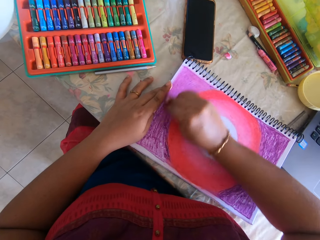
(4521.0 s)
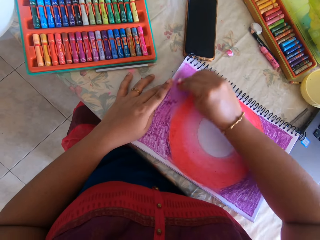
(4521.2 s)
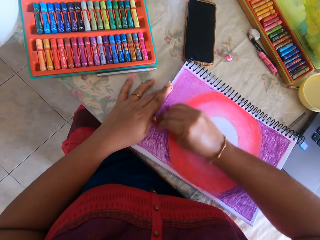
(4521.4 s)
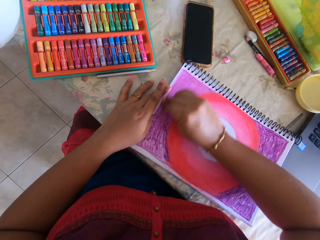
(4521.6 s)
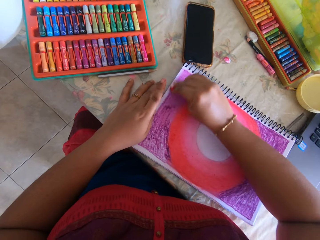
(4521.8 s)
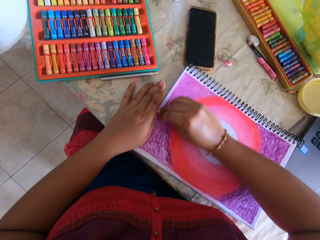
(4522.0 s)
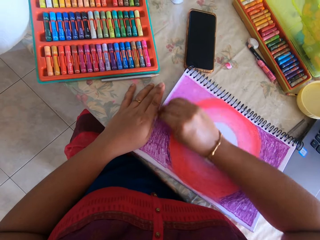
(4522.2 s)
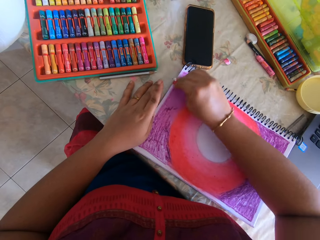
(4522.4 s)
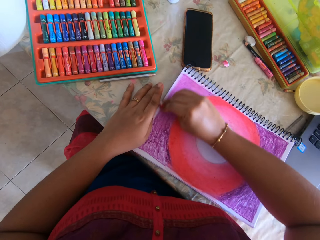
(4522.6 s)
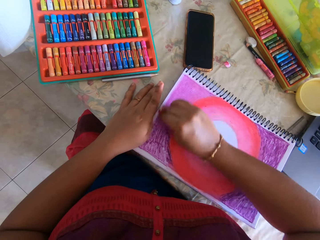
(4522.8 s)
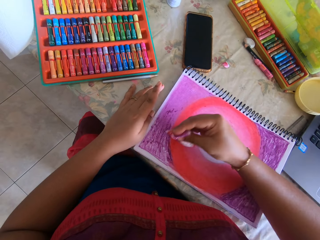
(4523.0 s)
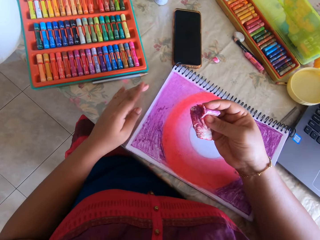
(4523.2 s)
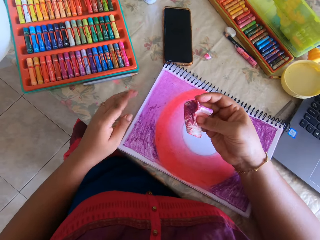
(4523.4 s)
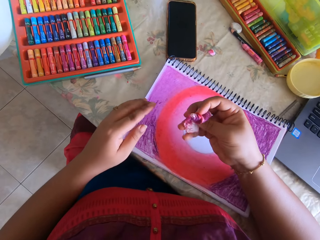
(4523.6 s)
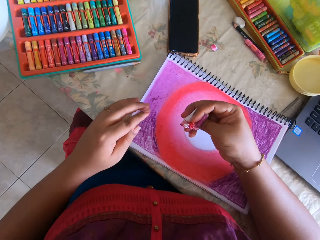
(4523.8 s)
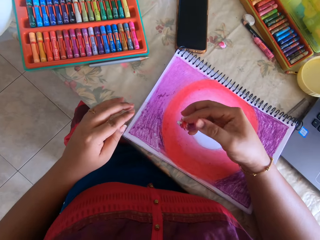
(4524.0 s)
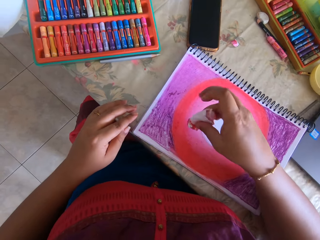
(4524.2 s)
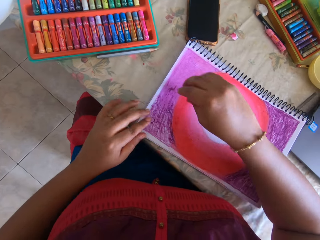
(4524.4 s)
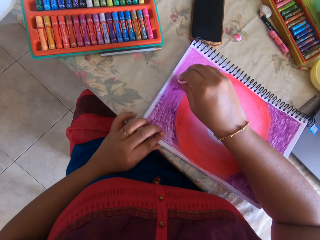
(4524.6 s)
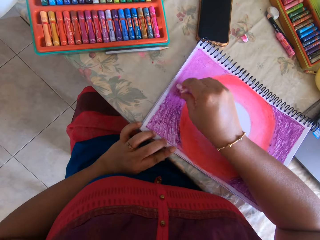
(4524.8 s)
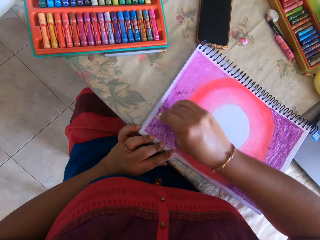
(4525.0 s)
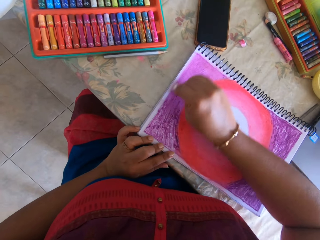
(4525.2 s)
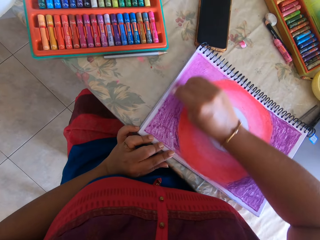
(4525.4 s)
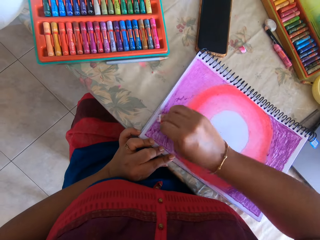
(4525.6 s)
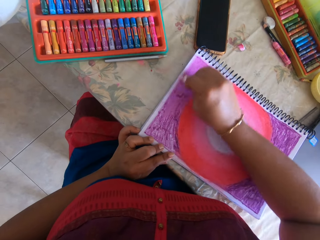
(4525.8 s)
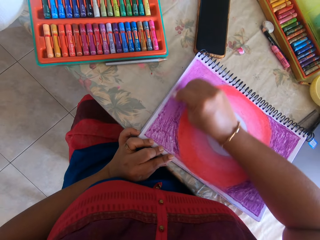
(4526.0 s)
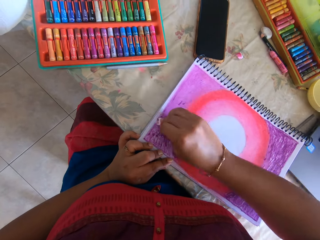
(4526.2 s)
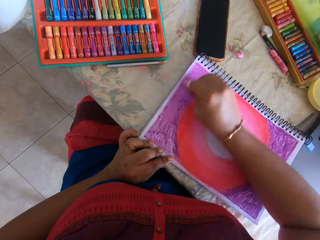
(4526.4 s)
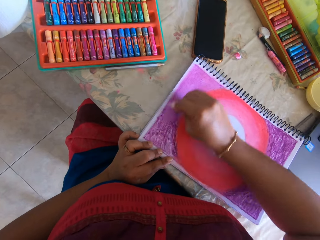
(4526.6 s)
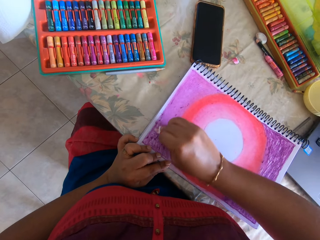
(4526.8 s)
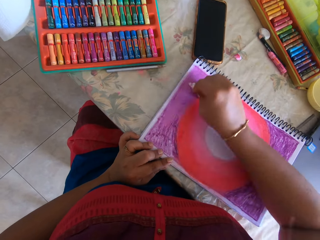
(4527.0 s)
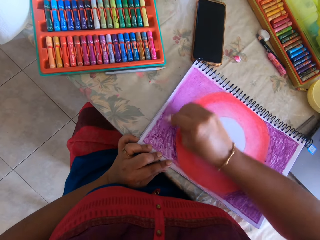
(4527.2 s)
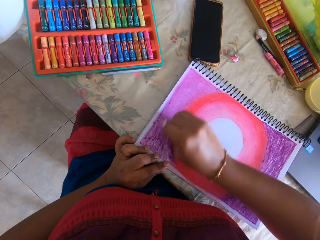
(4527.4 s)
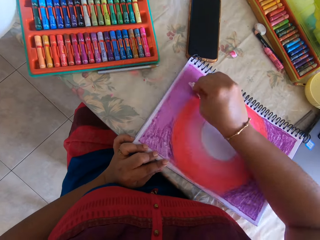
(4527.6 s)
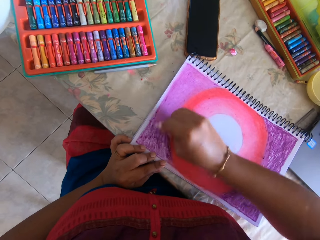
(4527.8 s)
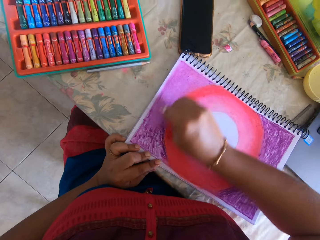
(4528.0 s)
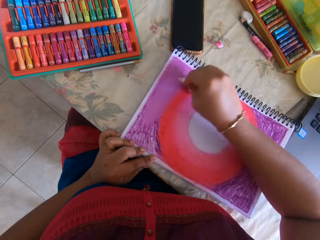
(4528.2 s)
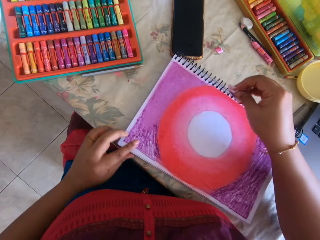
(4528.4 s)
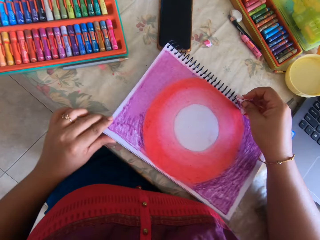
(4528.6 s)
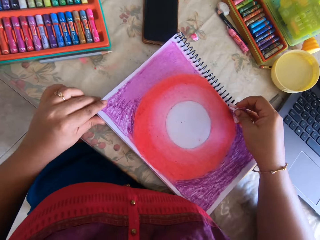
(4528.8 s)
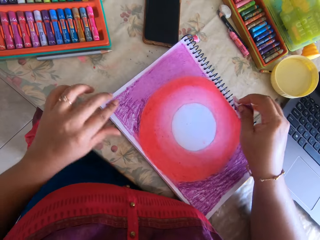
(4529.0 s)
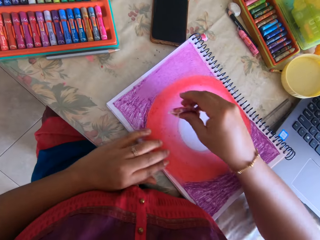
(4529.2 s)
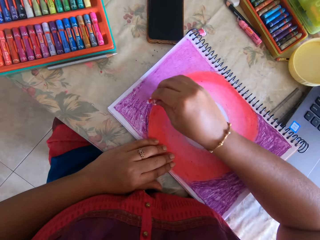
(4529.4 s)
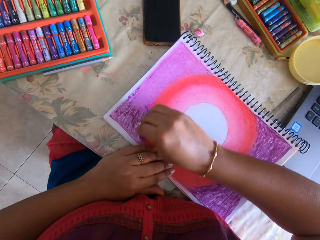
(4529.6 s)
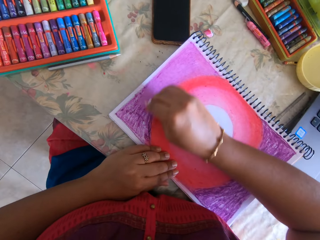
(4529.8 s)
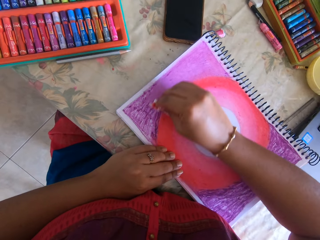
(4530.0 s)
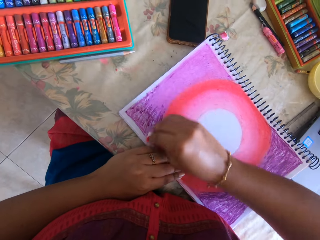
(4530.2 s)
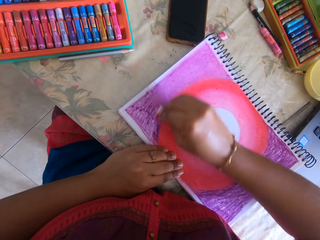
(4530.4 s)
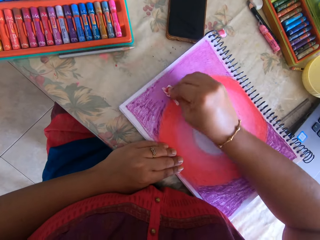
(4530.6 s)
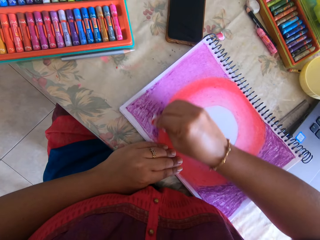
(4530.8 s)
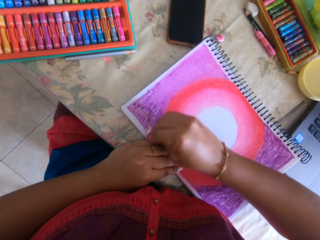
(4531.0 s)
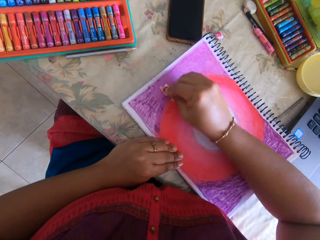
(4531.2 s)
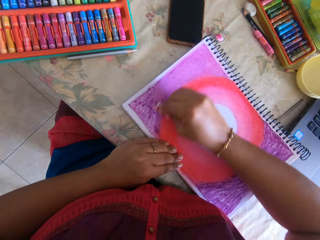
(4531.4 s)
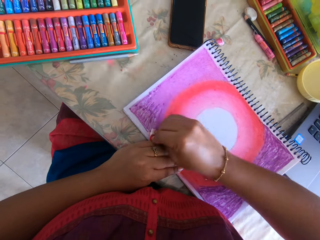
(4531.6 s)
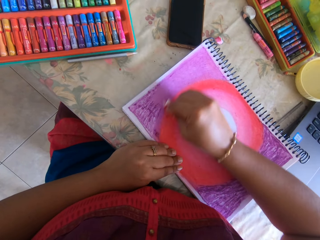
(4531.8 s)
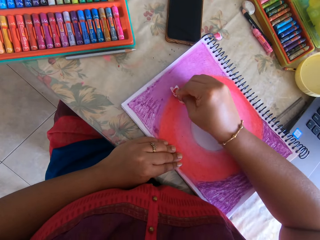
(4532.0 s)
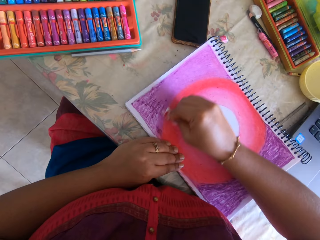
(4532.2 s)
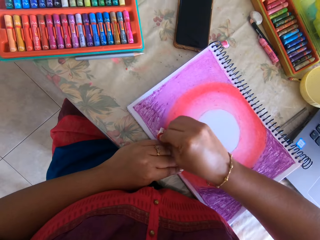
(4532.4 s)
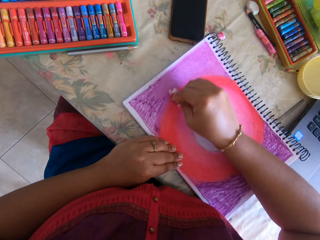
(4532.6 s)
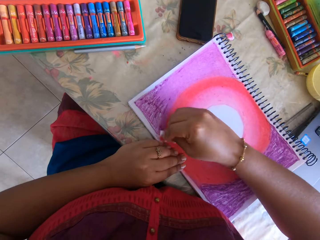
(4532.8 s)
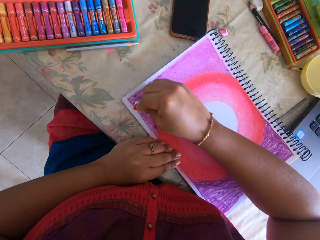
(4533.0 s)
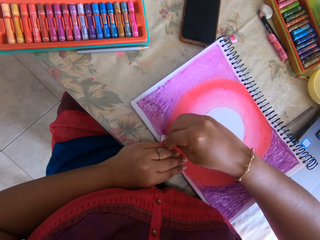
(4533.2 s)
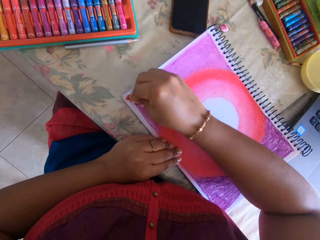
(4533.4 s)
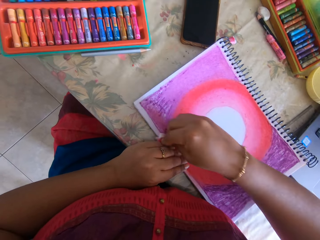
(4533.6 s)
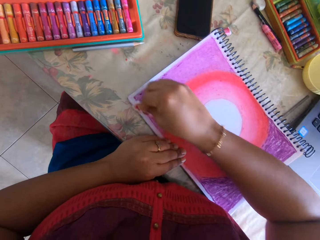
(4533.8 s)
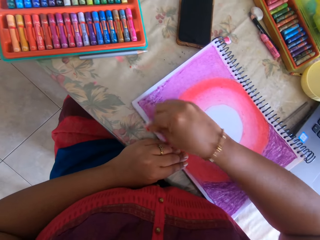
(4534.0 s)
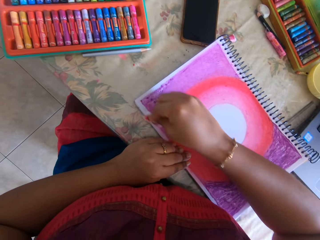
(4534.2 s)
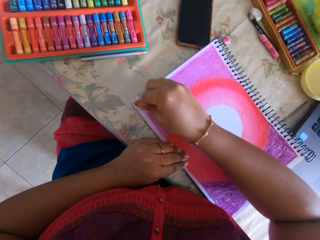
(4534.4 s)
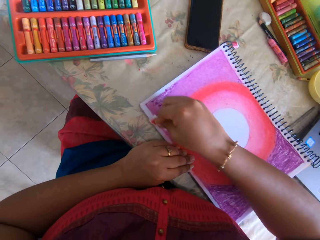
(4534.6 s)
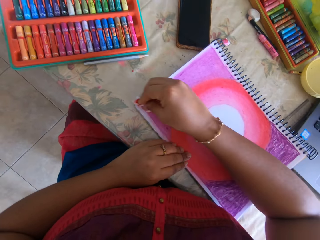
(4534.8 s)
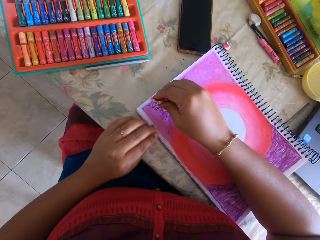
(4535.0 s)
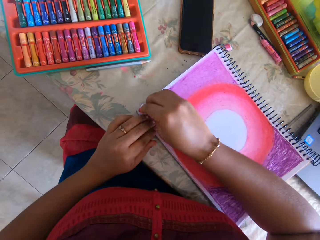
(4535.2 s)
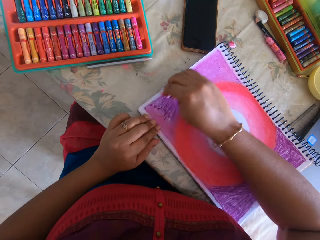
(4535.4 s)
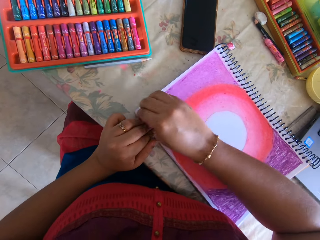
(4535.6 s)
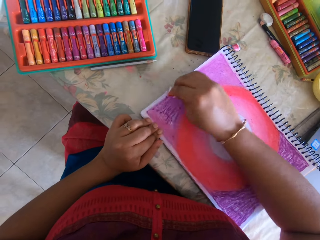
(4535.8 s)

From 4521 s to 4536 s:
The camera wearer looks at the paper. They polish paint on a painting with the paper. They move the book. They polish paint on the painting with the paper.

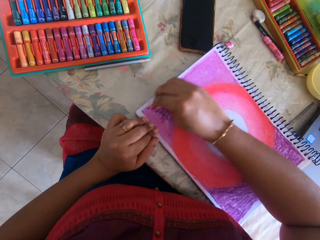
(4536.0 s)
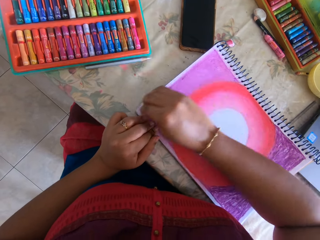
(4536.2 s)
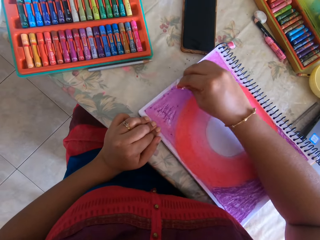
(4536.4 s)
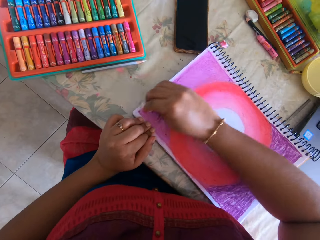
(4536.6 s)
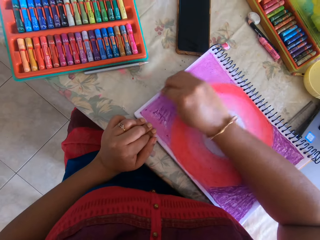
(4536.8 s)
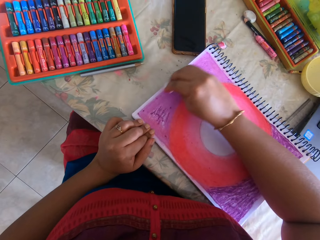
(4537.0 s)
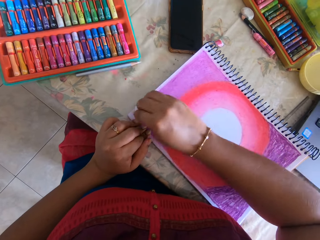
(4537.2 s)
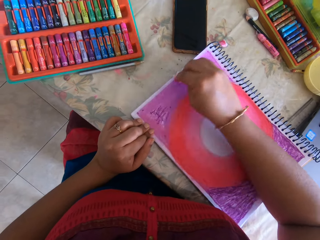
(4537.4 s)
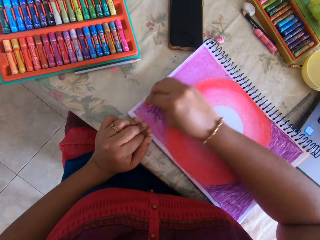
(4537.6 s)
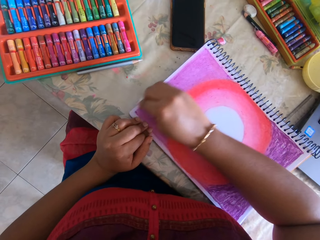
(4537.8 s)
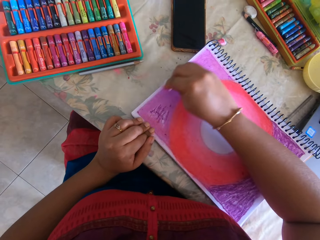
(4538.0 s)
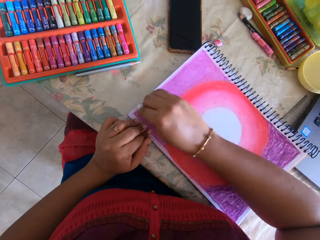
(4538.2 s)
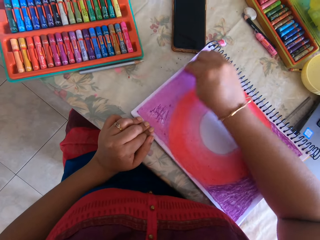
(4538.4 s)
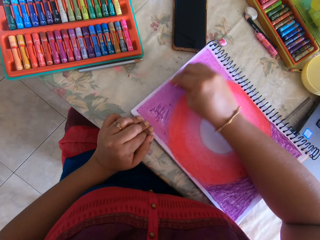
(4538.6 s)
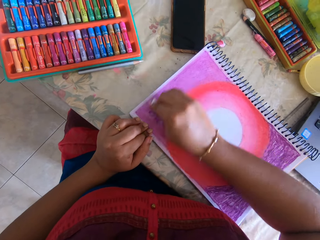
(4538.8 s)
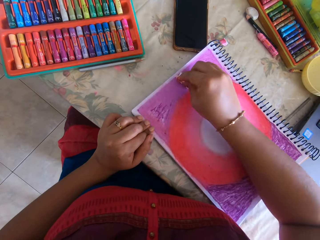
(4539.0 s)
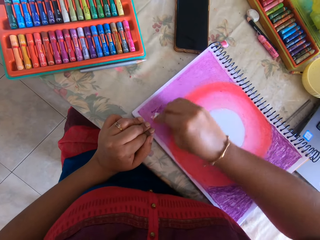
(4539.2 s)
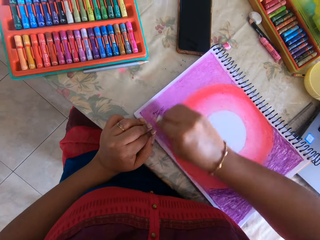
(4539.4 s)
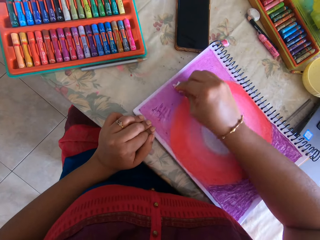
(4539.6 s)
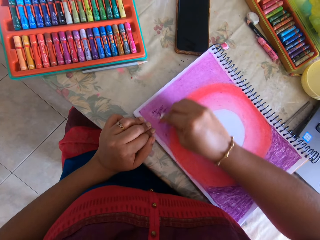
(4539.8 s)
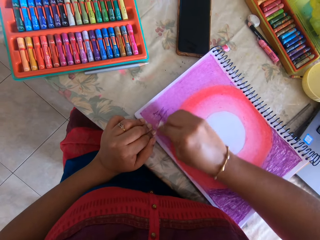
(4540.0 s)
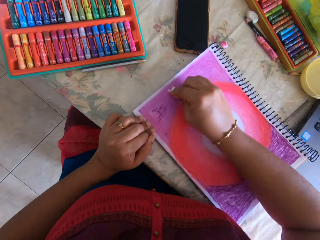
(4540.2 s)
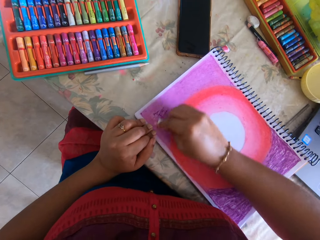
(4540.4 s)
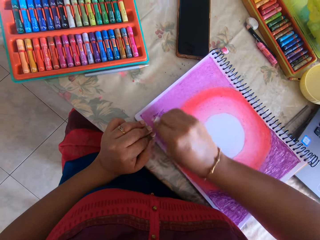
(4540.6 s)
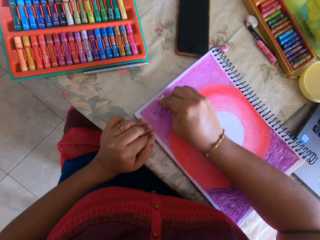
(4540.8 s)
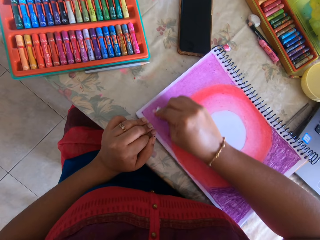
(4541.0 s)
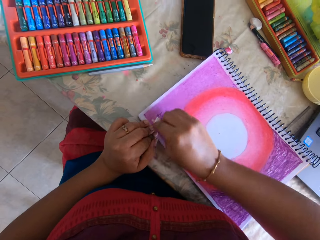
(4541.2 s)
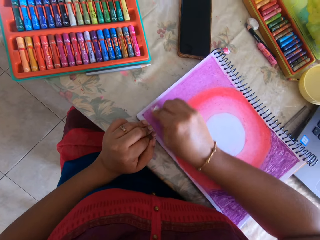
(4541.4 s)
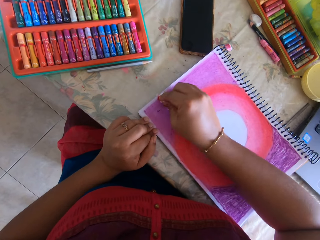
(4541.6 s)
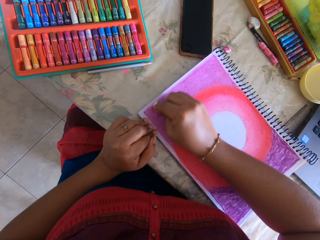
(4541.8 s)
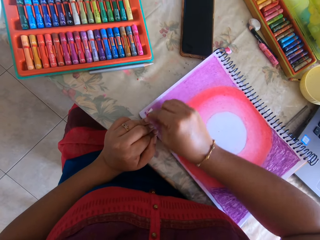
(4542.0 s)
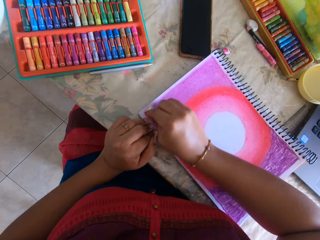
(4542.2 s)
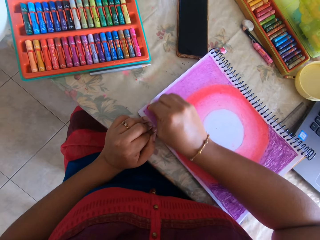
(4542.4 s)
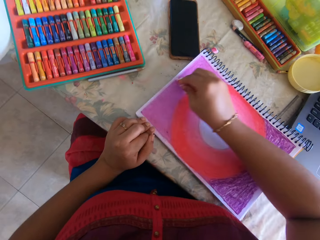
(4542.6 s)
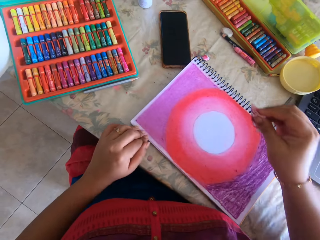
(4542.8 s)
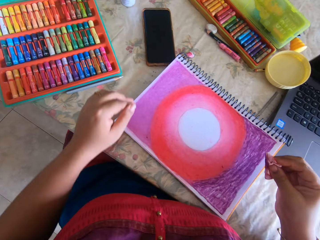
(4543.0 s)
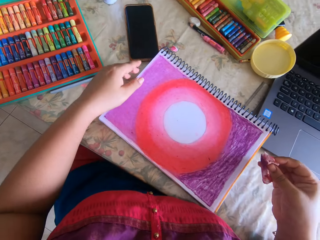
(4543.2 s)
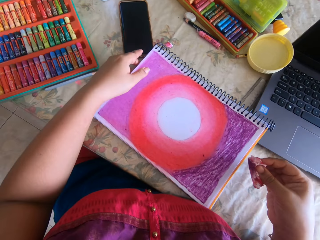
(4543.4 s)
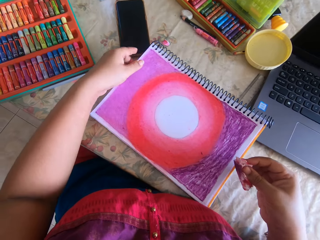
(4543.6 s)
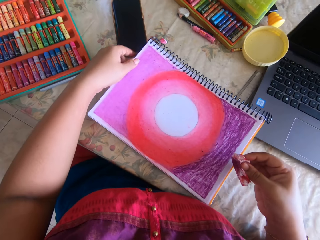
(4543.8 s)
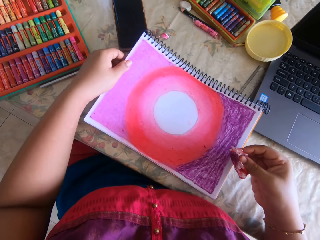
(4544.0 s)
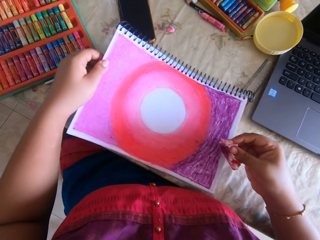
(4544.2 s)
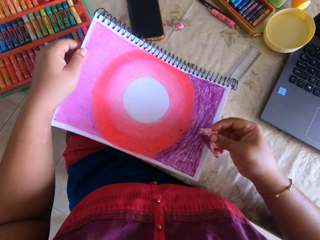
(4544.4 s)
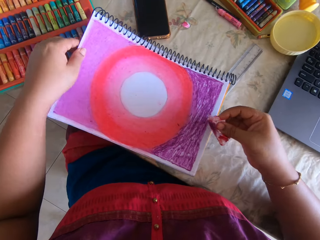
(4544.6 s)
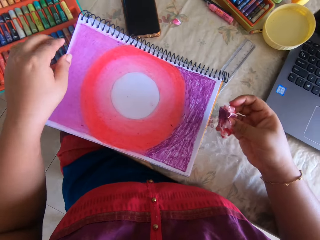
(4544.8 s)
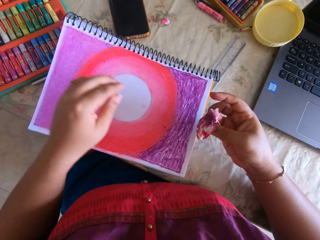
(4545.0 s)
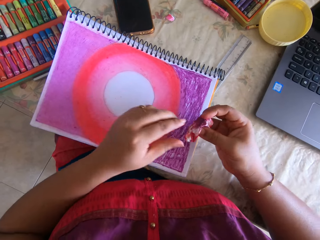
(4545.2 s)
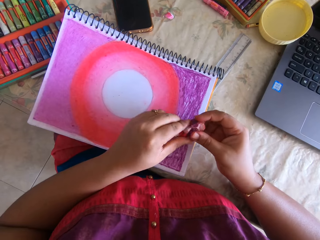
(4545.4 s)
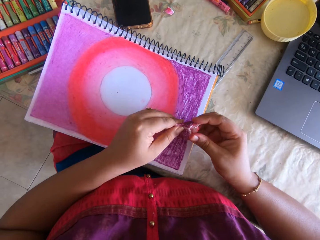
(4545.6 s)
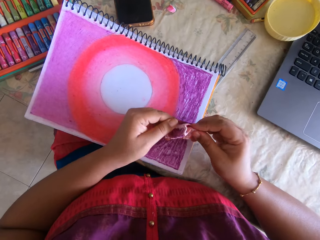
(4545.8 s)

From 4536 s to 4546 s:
The camera wearer moves the book.
